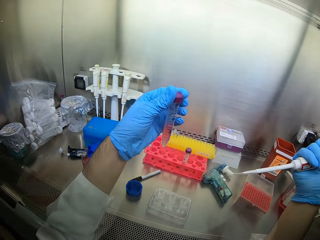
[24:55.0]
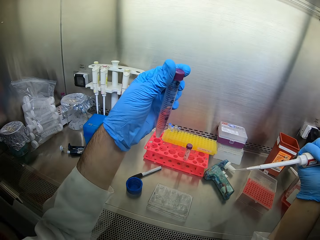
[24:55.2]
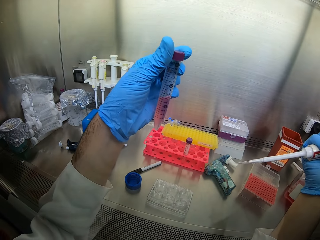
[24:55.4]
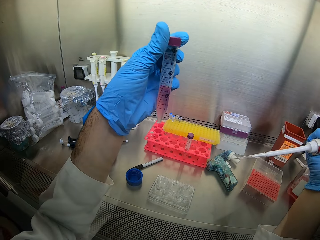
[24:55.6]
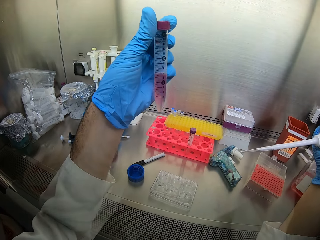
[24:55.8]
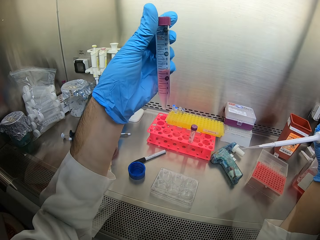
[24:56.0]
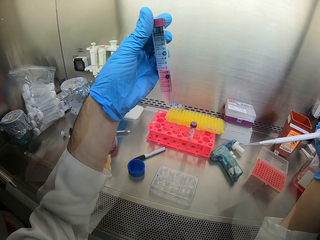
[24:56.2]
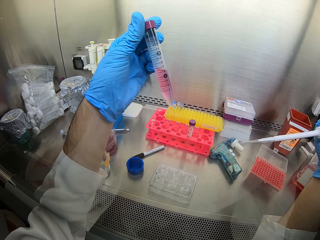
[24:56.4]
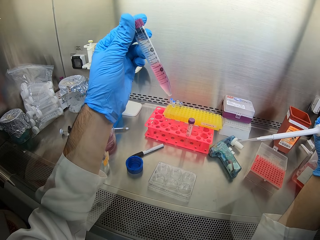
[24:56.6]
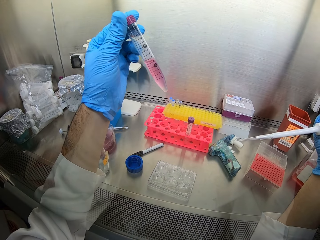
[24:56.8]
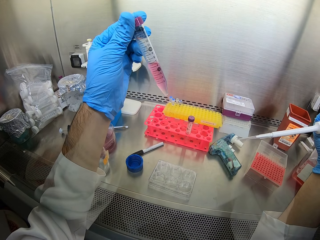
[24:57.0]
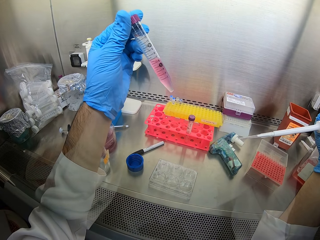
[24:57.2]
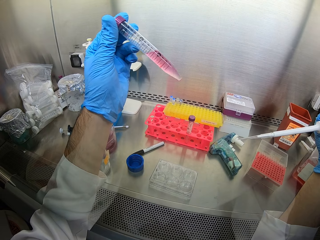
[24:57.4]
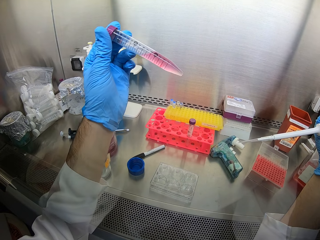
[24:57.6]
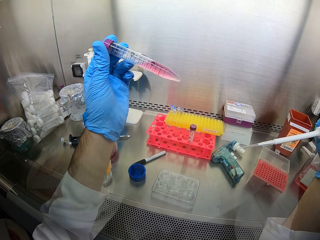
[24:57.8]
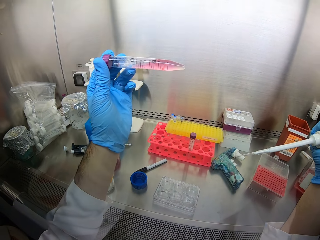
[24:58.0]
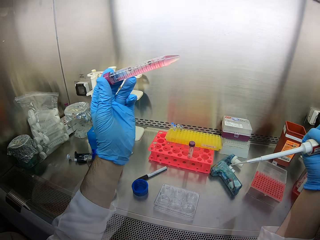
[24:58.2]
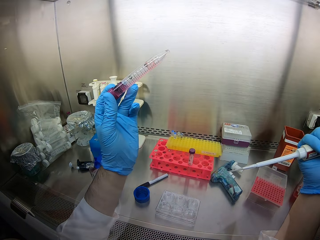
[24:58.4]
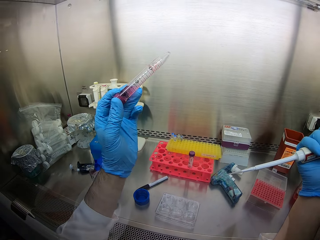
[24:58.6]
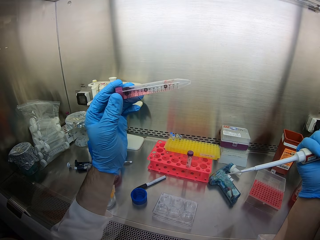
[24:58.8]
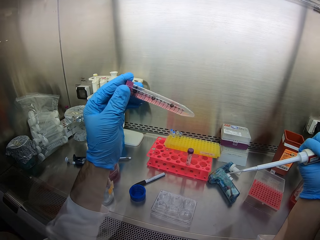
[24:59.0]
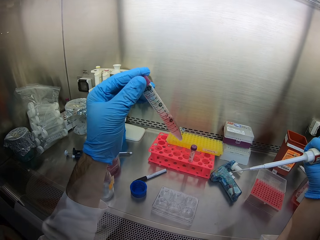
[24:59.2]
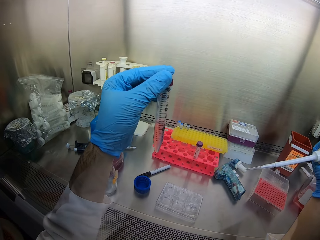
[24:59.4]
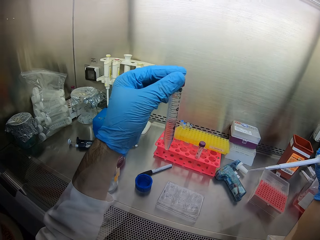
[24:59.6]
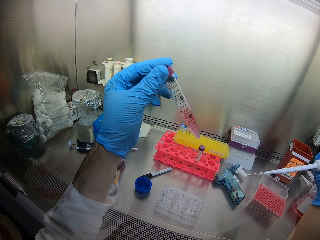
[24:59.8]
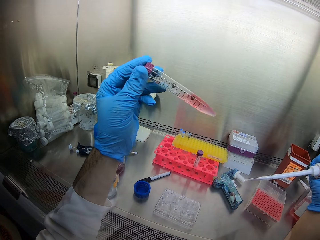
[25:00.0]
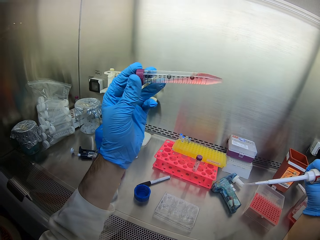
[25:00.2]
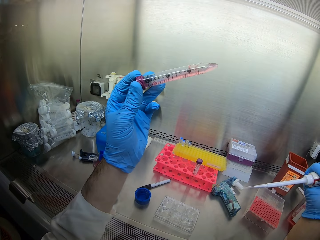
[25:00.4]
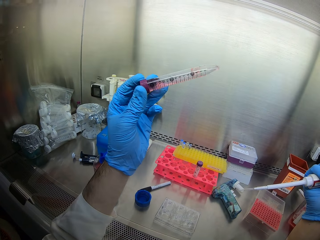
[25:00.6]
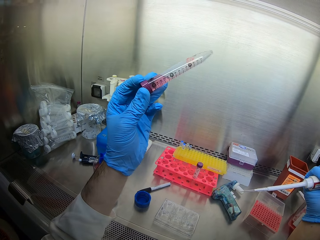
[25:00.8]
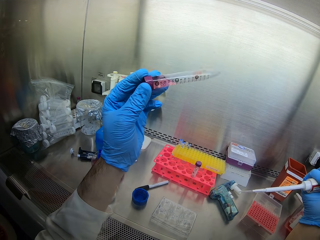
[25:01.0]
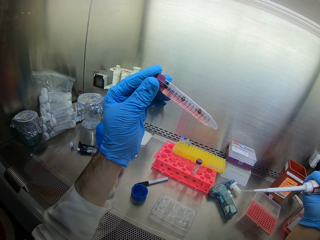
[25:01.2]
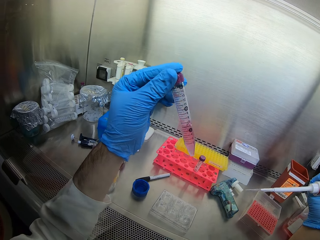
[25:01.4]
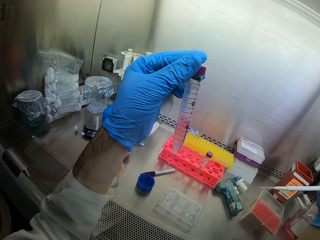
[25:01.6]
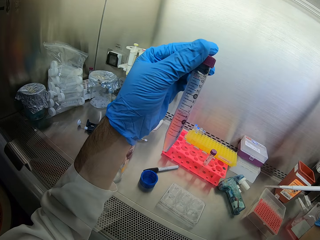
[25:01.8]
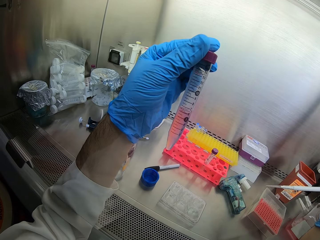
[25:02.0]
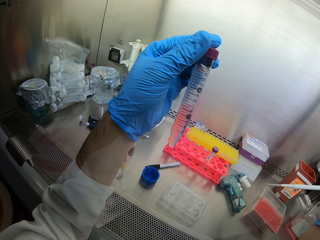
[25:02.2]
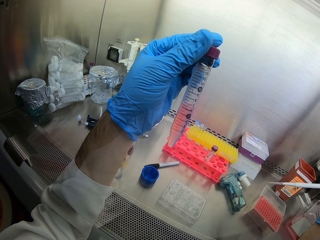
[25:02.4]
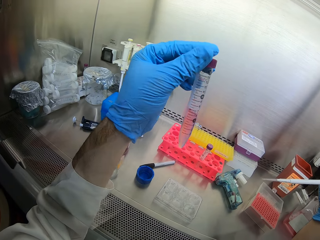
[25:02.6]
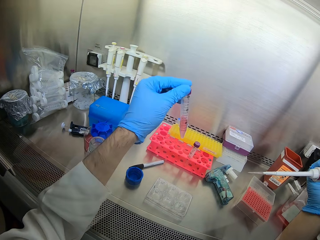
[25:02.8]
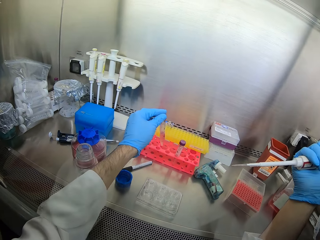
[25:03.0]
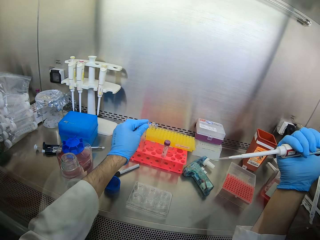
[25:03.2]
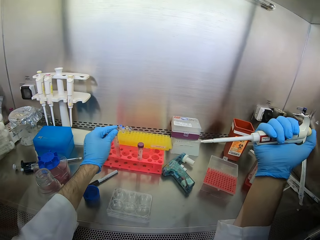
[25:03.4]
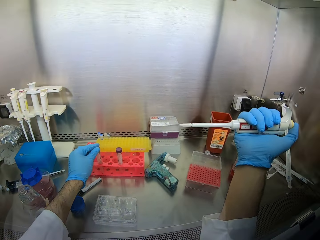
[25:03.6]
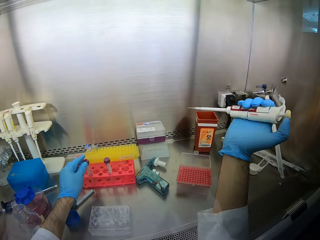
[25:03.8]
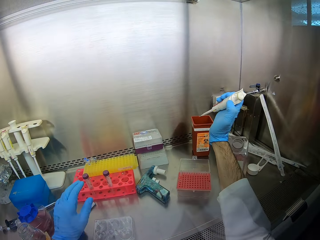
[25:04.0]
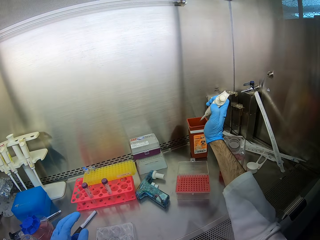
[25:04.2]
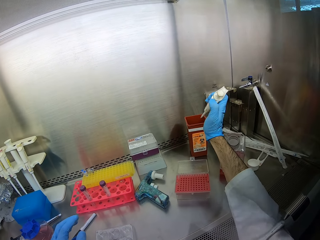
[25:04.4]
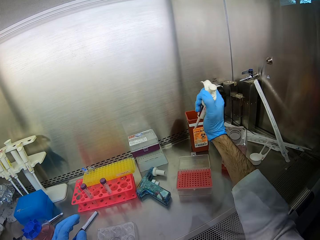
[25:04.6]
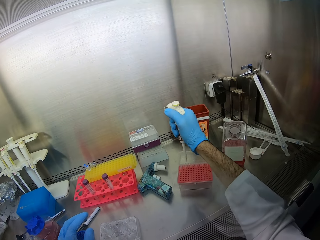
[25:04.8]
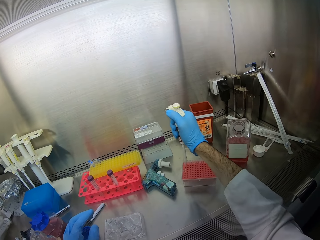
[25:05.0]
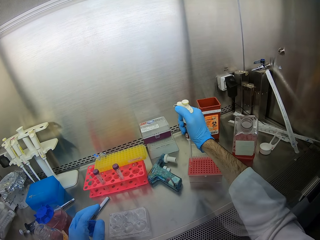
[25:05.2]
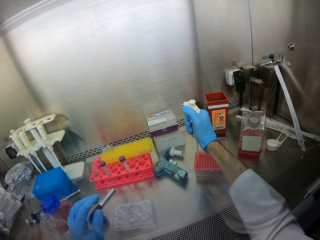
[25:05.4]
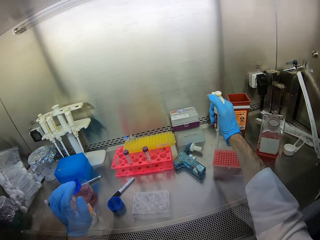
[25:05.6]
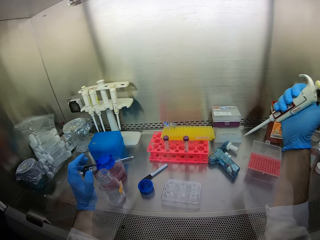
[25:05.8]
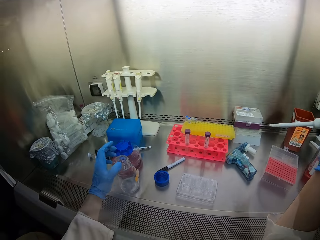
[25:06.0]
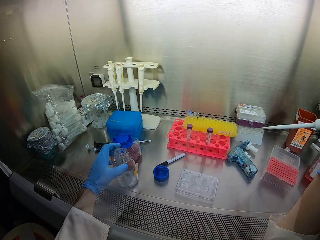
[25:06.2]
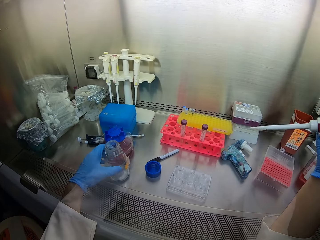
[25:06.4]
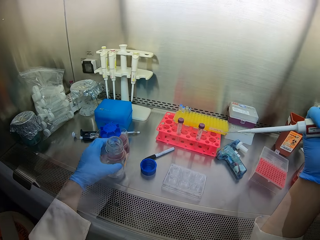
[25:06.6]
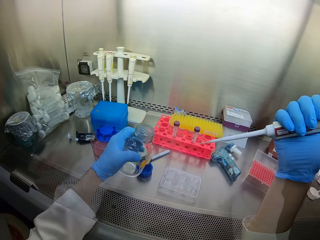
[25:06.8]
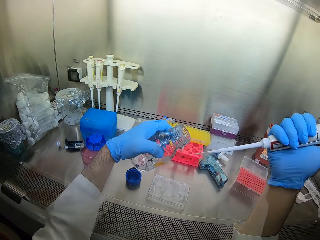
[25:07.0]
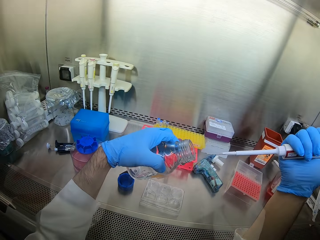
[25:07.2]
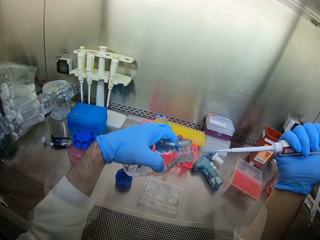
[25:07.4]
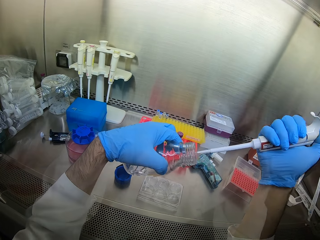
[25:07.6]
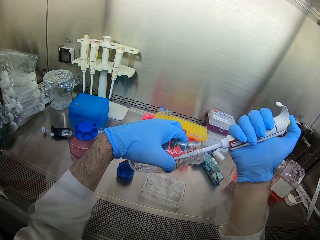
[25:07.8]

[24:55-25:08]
The camera wearer stares at the bottle. They turn the bottle. They turn the liquid in the bottle. They stare at the bottle. They place the bottle down. They pour liquid from the tool to the bucket. They scoop liquid from the container. They pick up the bottle.

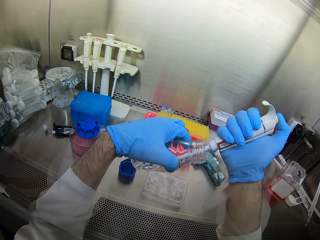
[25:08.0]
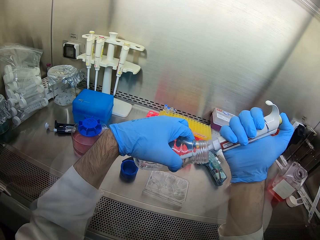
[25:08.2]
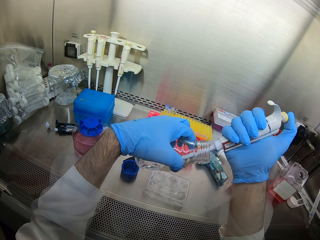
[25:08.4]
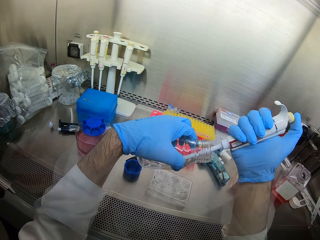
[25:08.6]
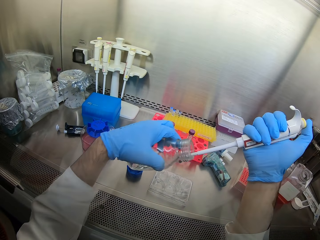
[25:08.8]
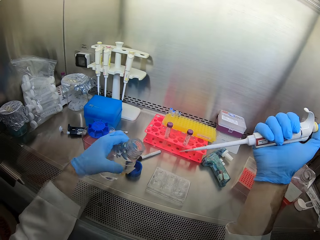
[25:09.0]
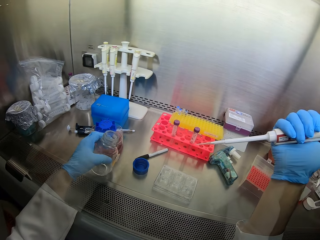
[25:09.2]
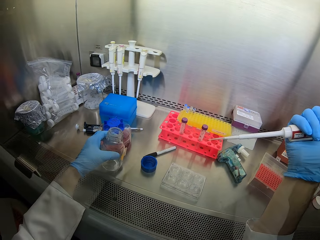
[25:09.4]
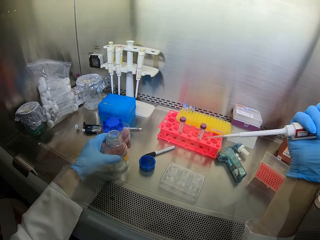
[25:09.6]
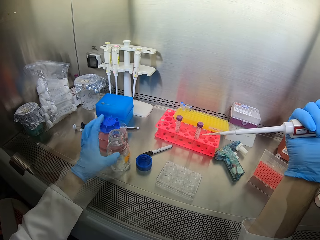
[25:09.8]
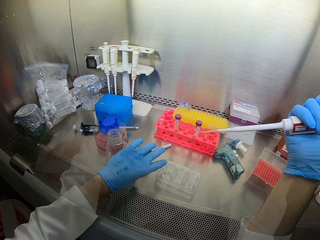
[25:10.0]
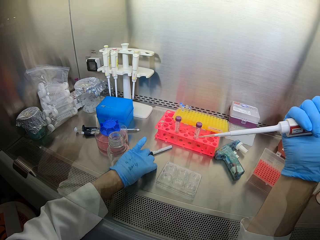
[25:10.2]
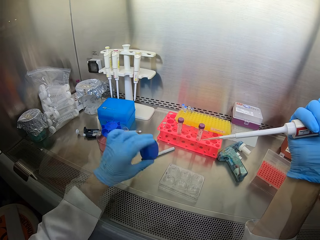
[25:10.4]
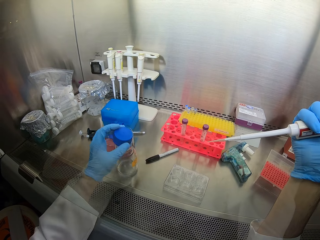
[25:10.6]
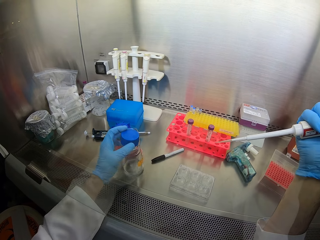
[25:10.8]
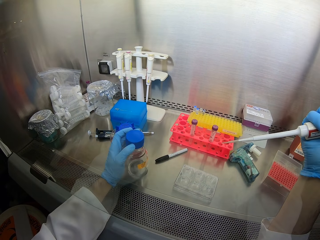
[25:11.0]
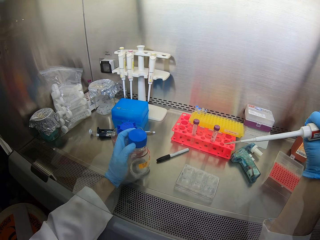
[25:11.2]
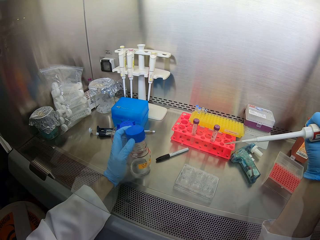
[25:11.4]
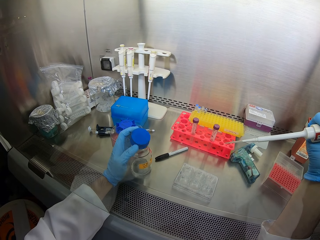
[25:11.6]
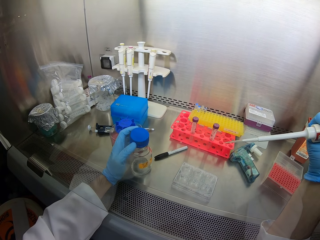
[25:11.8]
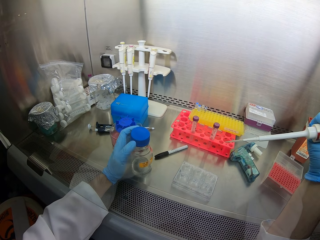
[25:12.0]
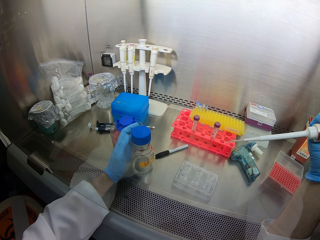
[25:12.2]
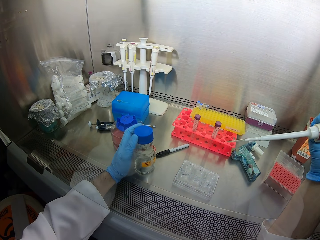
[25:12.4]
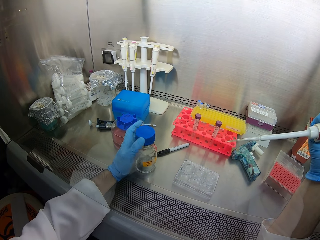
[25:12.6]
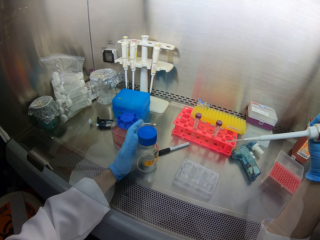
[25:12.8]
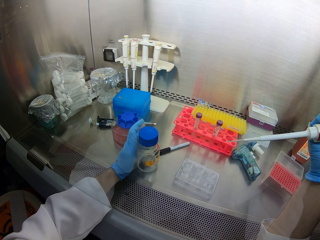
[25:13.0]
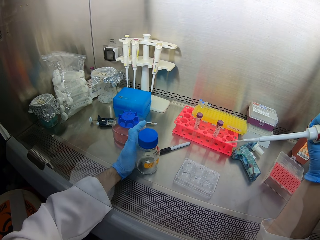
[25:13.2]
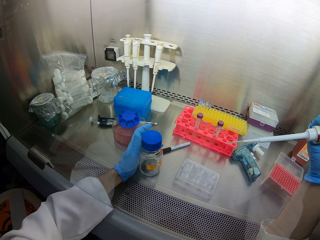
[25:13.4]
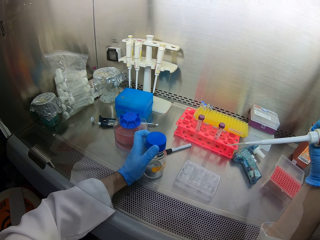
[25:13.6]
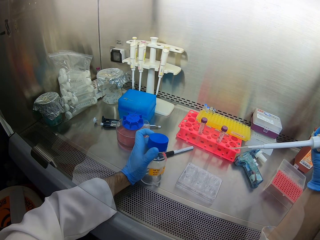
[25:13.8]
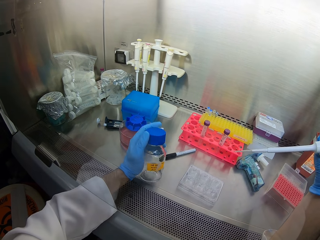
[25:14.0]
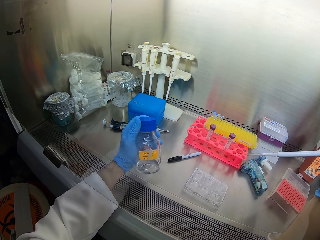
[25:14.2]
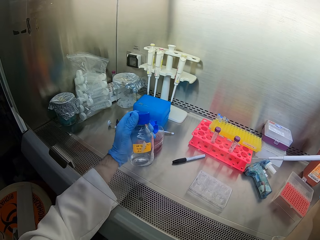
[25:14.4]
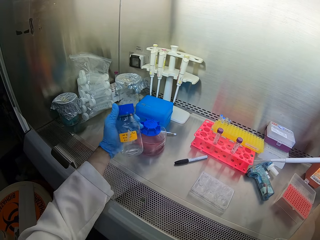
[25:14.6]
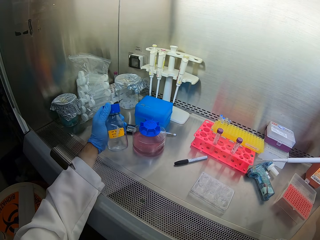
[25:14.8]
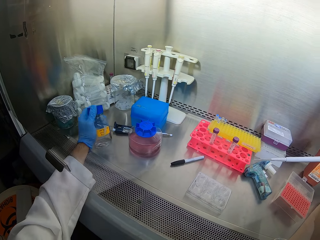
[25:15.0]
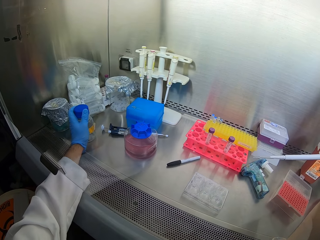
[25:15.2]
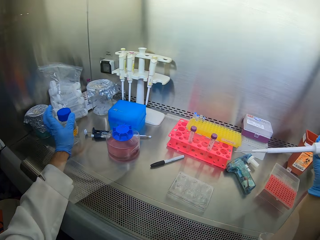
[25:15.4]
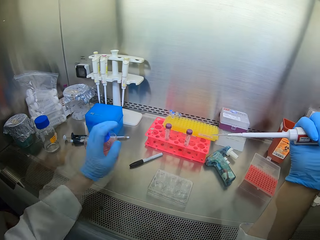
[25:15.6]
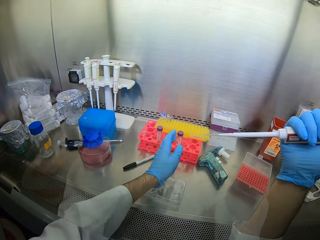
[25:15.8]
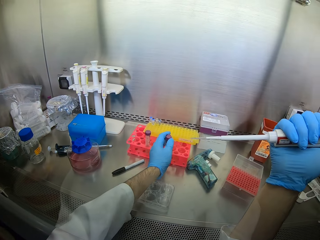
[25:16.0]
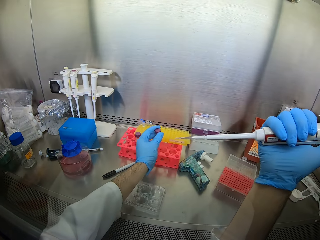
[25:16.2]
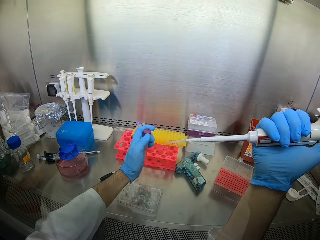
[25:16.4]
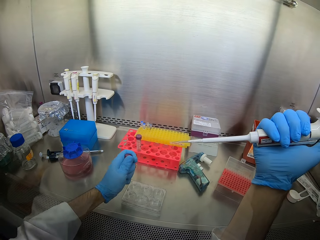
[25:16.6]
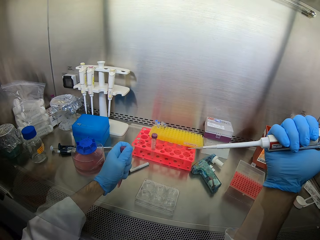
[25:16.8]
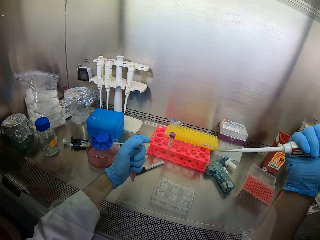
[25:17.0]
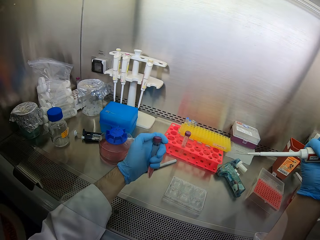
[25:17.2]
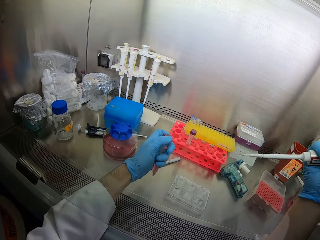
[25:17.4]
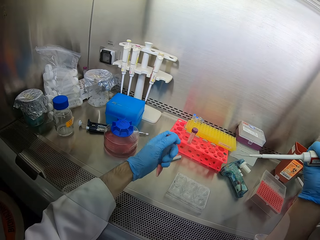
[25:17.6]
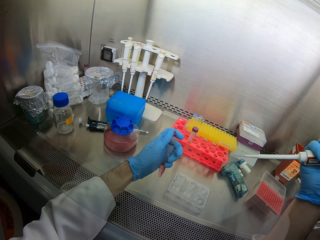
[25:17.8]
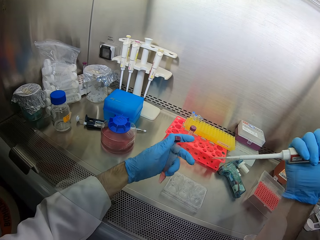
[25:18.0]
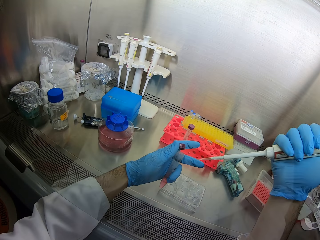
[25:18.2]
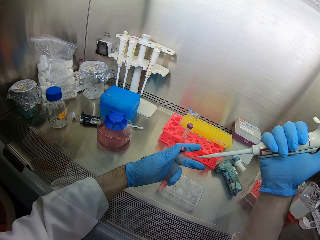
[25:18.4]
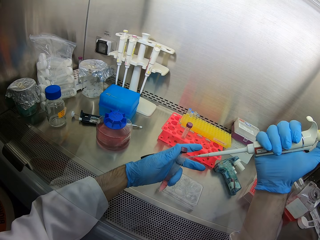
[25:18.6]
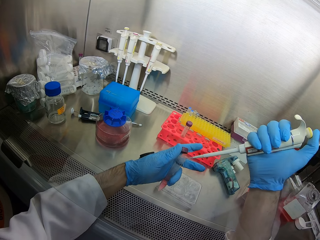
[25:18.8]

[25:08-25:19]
The camera wearer scoops liquid from a bottle. They press the tool with the right hand. They move the bottle from the tool. They place the bottle on the table. They pick up a lid. They cover the bottle. They pick up the bottle. They put the bottle aside. They pick up the bottle. They open the bottle.
